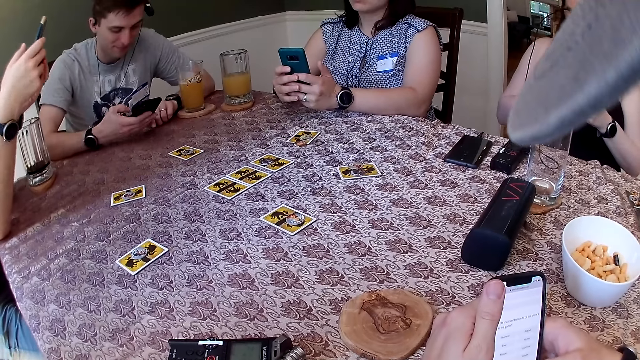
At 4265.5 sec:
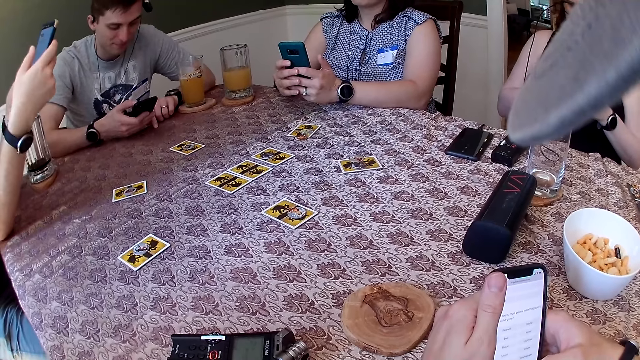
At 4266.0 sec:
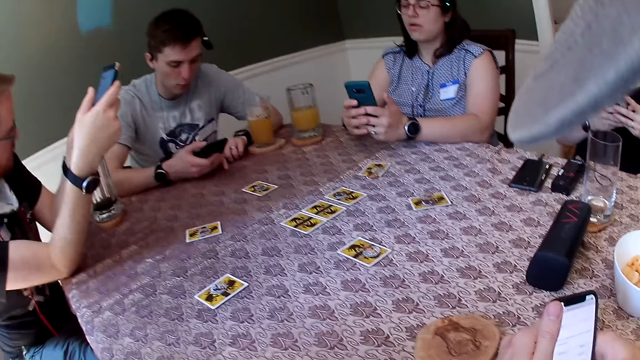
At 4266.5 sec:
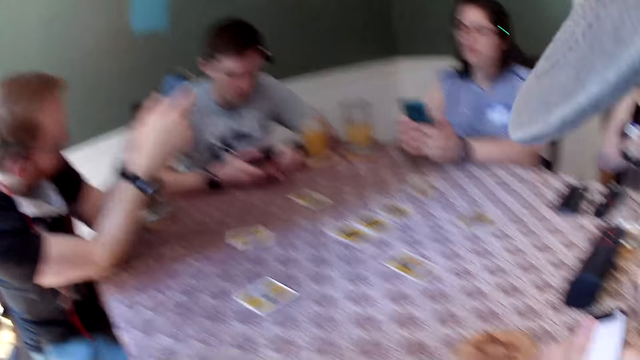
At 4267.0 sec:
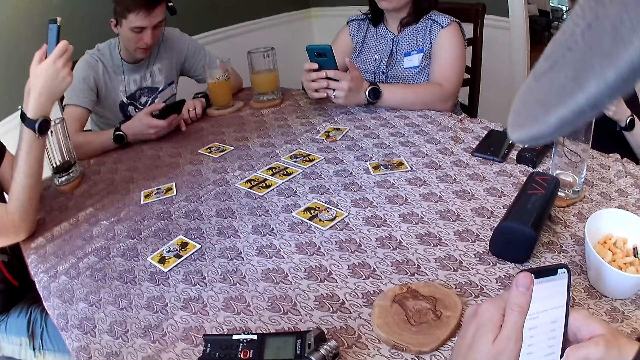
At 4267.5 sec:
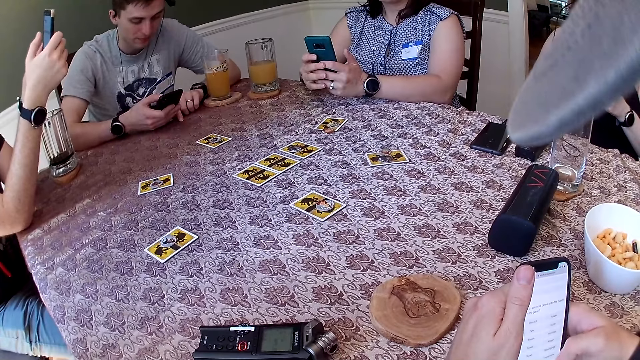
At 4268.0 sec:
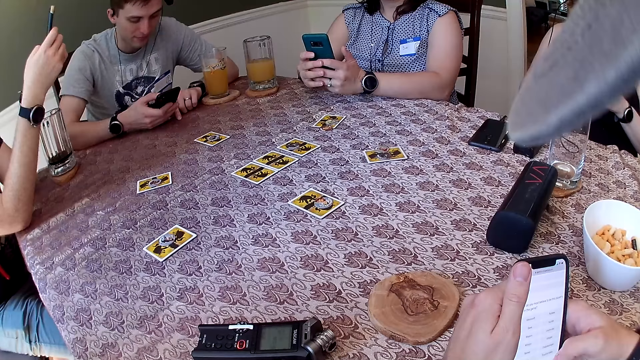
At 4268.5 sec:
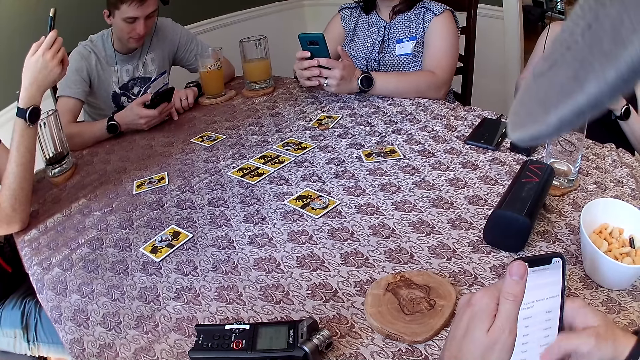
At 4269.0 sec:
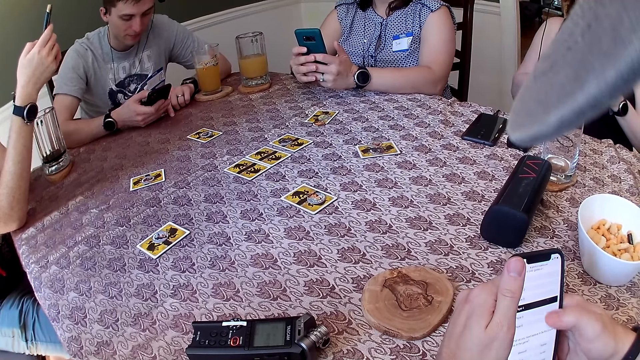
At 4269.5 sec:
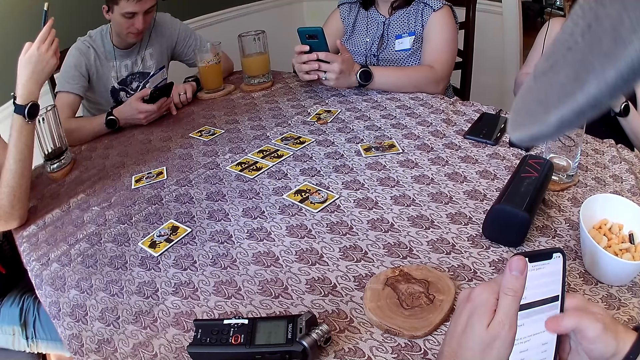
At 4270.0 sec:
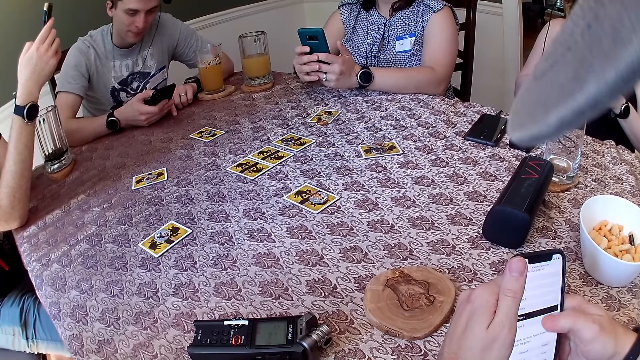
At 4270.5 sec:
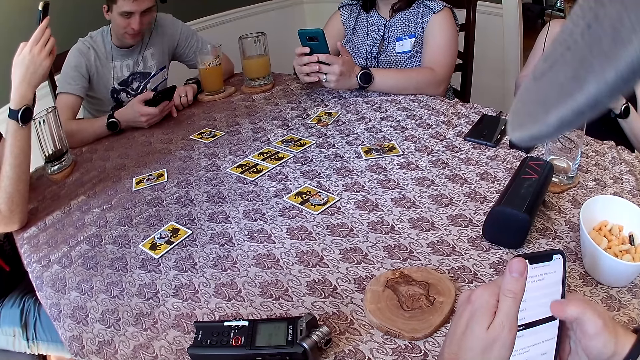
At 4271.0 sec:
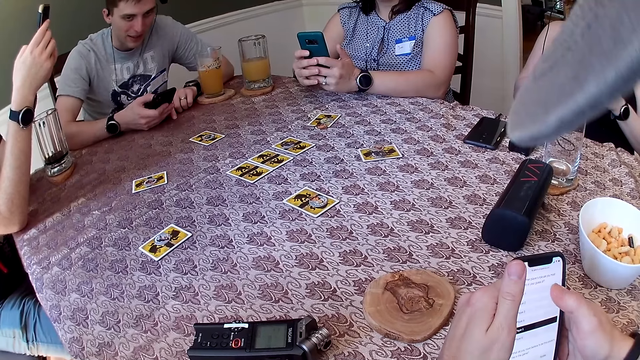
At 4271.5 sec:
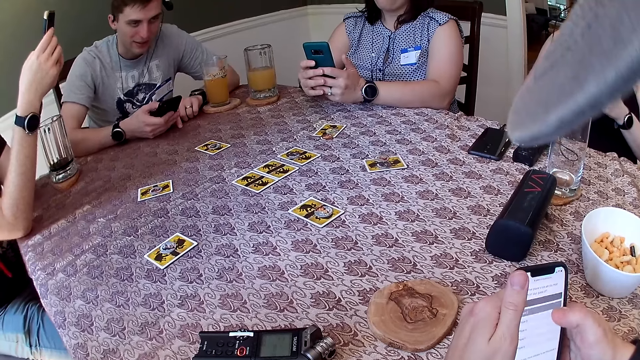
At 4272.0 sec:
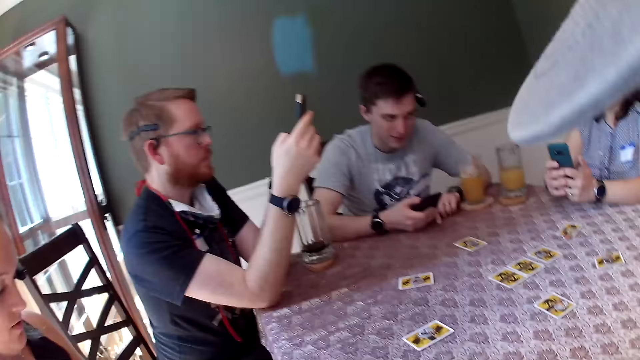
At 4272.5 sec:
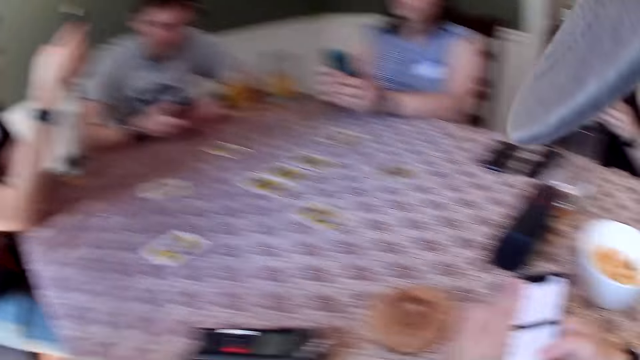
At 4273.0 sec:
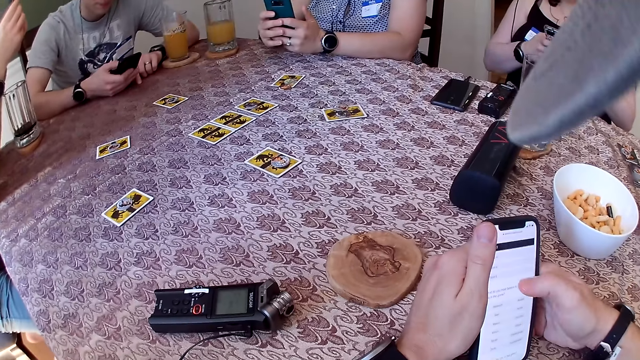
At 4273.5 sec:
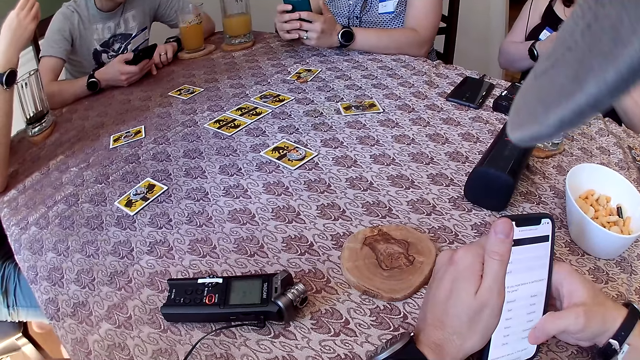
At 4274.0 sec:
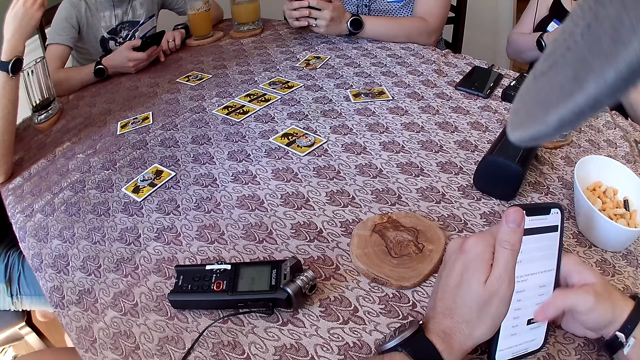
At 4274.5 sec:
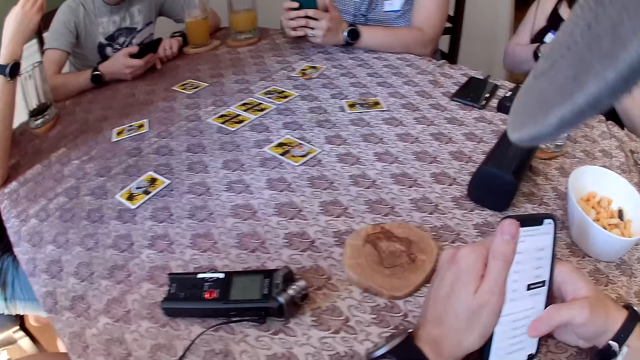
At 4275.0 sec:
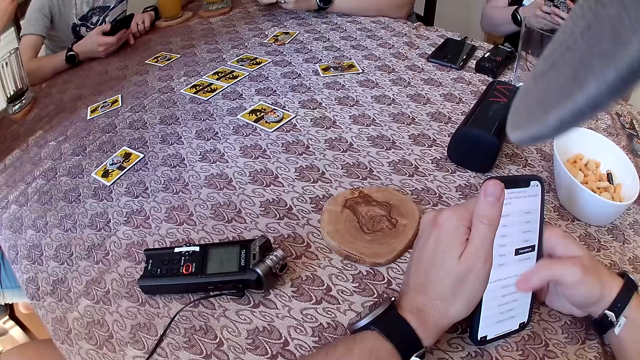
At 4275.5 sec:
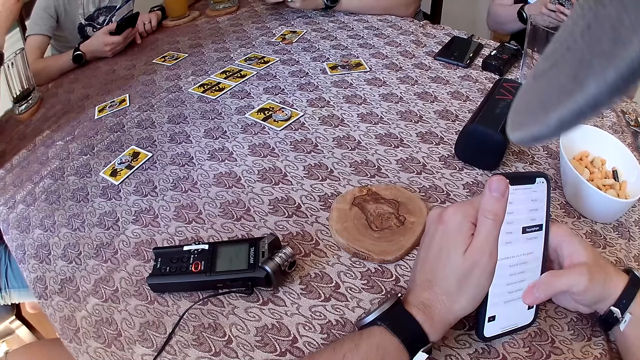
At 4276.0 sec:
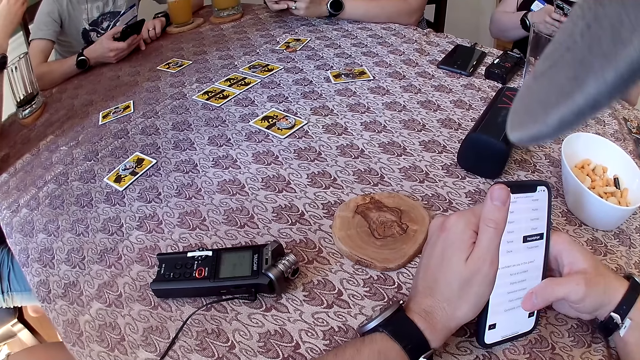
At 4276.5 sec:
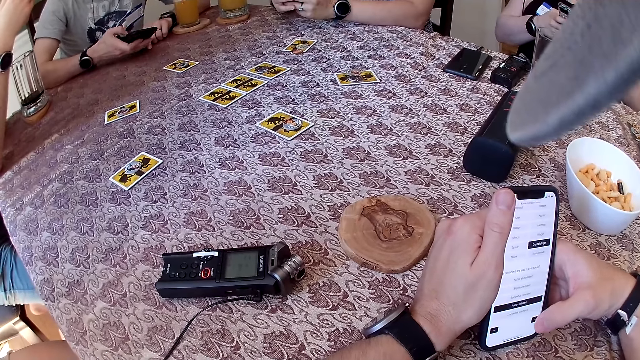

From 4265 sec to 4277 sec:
The camera wearer looks around. They use a phone.

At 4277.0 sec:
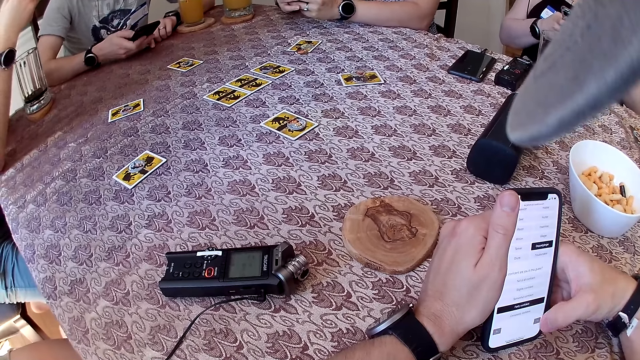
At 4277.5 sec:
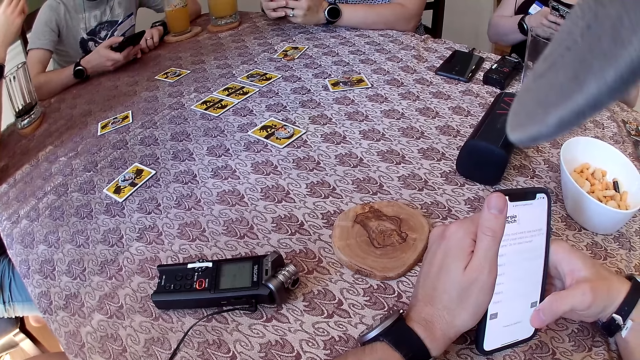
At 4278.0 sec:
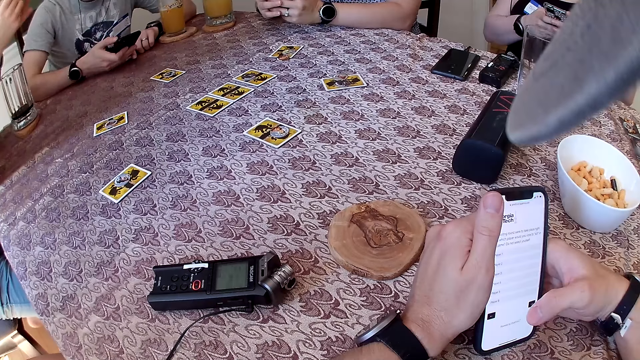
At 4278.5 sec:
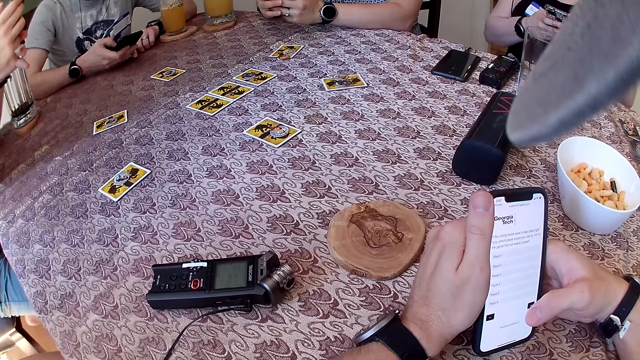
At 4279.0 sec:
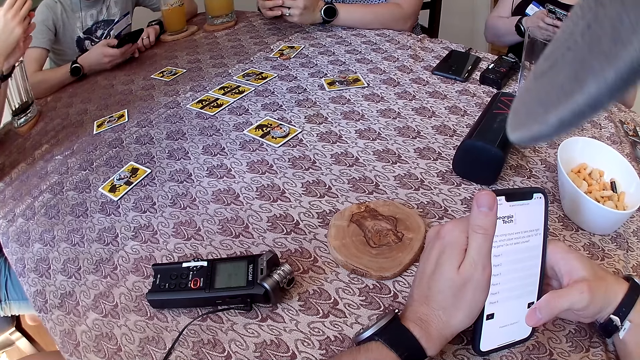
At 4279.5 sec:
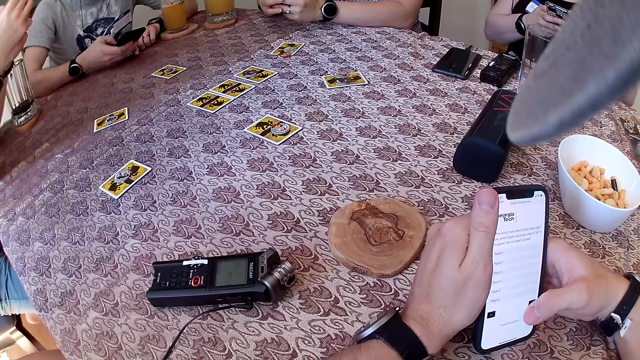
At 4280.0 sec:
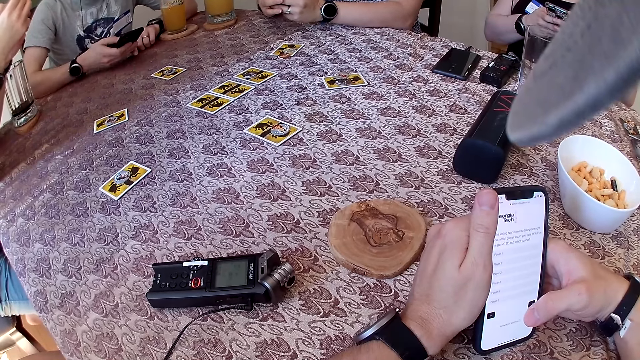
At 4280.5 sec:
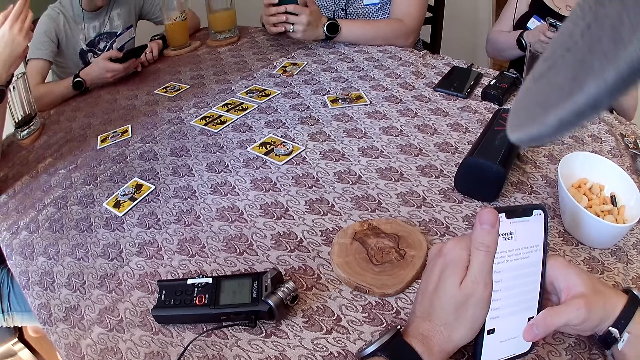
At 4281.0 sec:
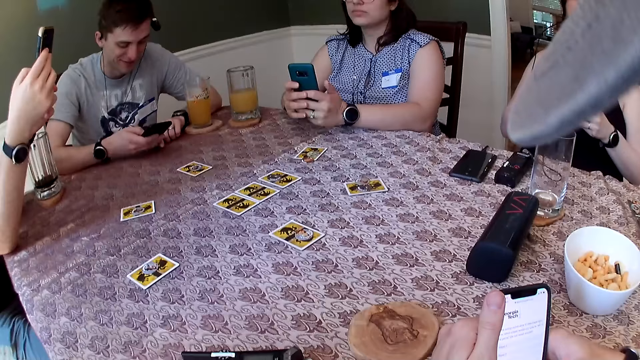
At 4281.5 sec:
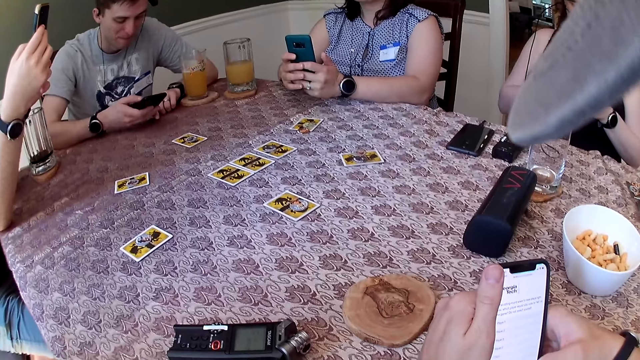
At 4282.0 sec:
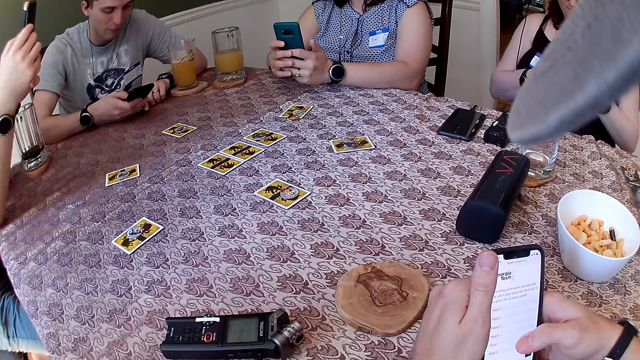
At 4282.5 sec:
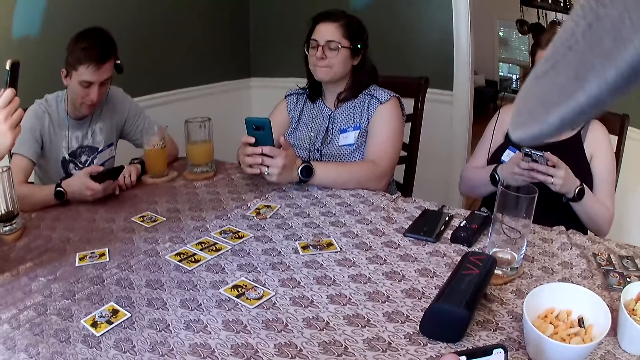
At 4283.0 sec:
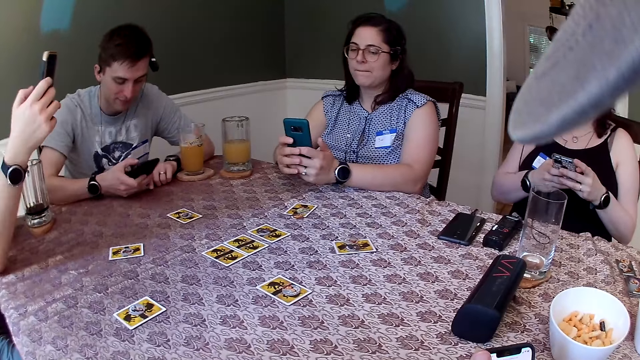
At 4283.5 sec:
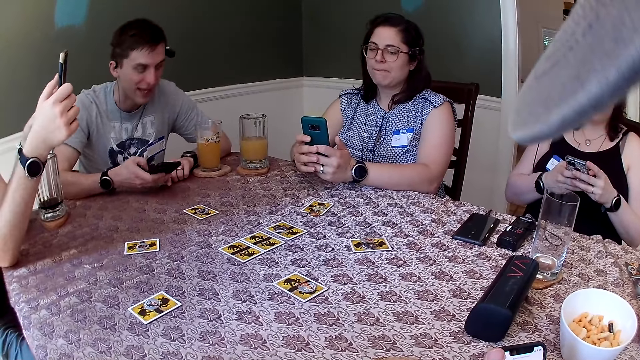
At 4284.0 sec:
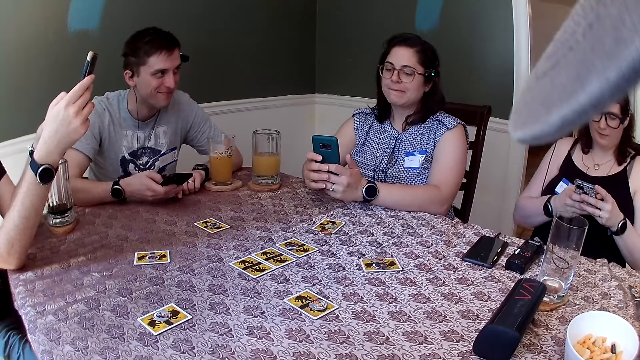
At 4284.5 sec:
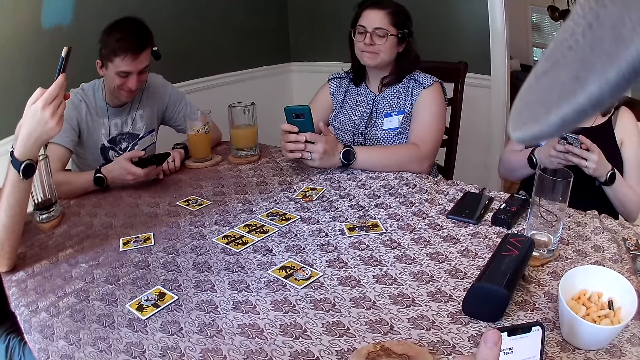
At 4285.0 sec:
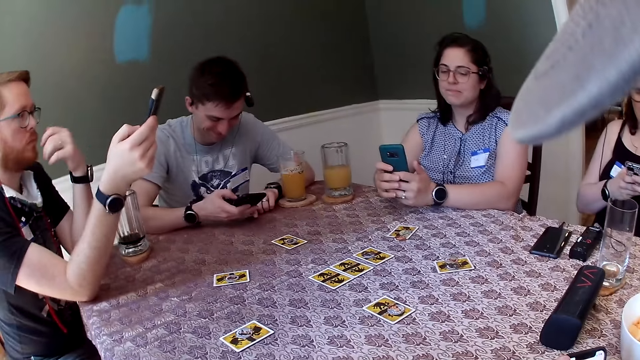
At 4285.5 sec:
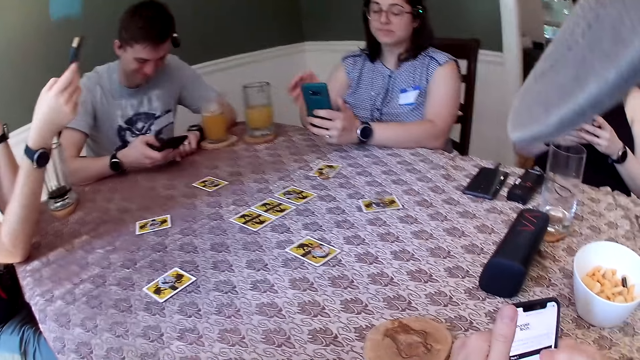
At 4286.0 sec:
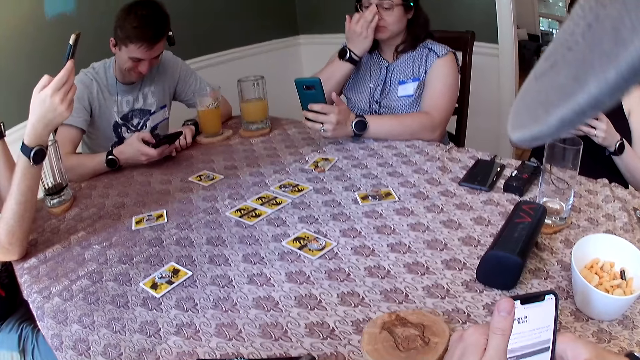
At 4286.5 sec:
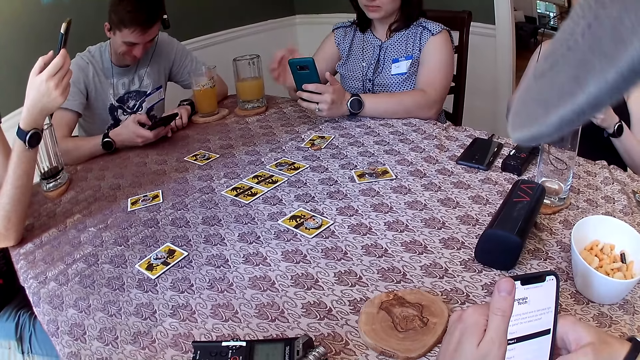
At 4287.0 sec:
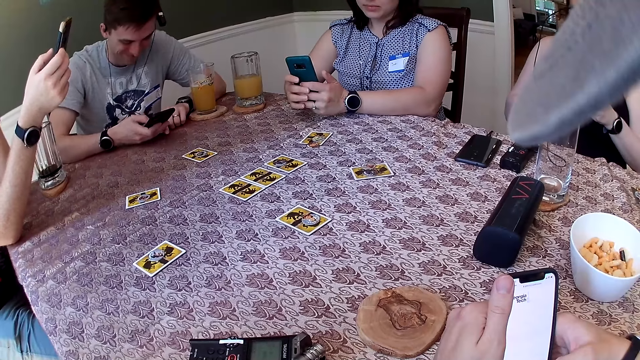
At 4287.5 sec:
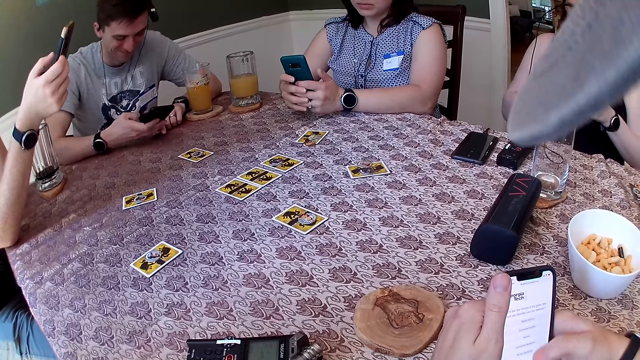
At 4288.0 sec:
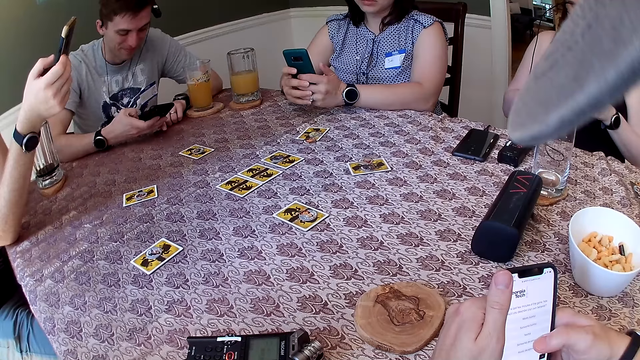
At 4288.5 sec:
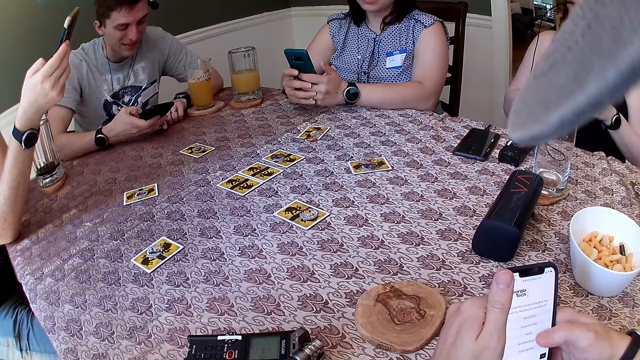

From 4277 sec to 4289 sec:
The camera wearer looks around. They use a phone.
